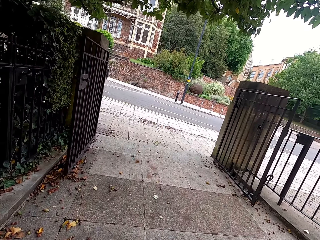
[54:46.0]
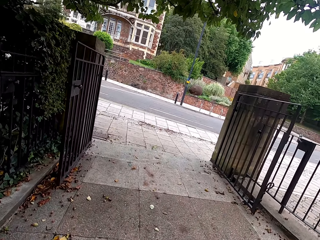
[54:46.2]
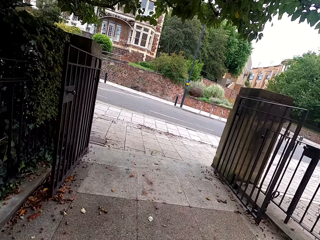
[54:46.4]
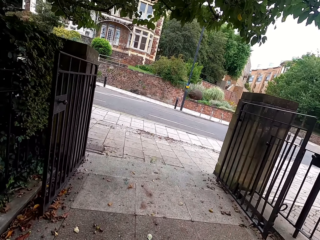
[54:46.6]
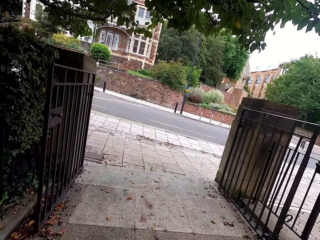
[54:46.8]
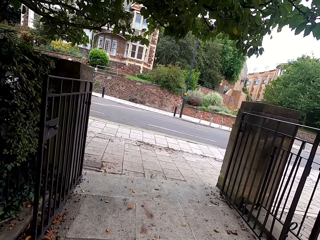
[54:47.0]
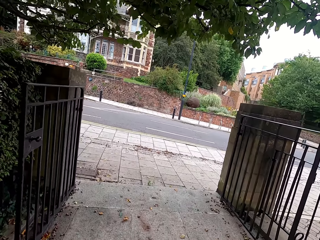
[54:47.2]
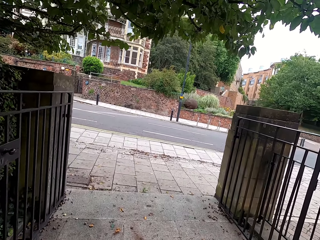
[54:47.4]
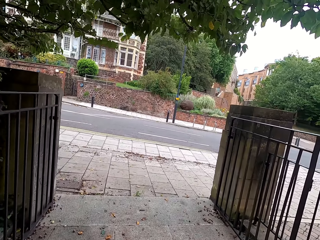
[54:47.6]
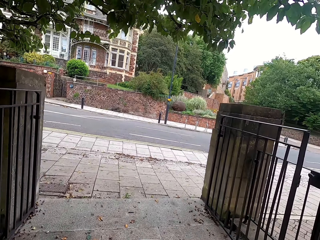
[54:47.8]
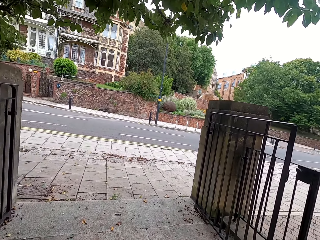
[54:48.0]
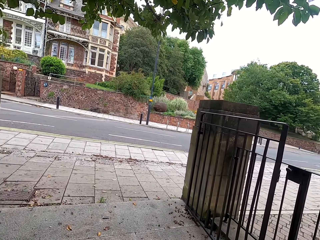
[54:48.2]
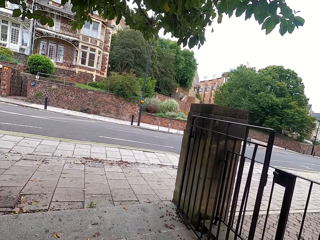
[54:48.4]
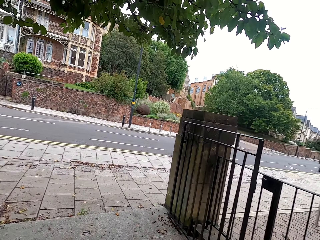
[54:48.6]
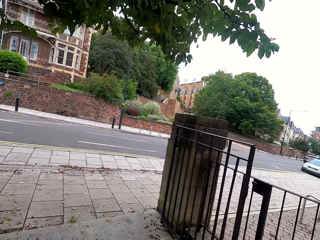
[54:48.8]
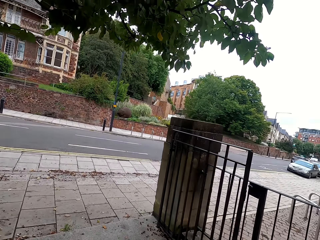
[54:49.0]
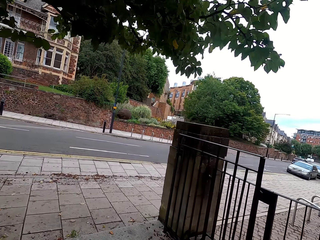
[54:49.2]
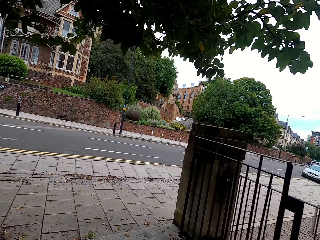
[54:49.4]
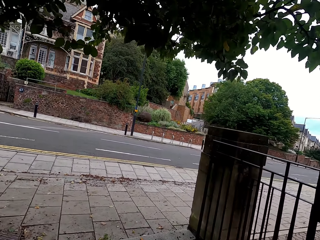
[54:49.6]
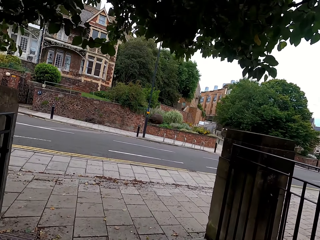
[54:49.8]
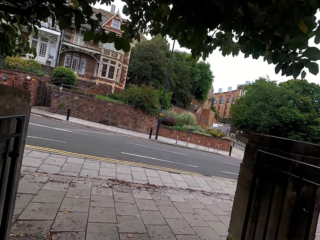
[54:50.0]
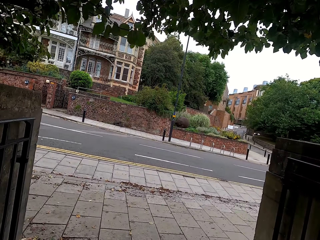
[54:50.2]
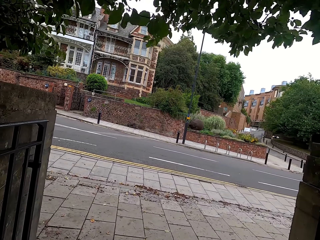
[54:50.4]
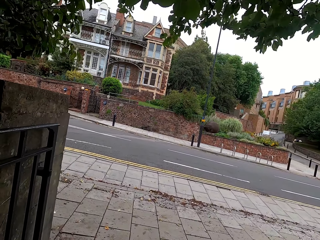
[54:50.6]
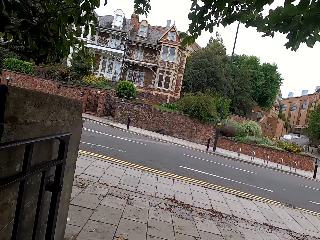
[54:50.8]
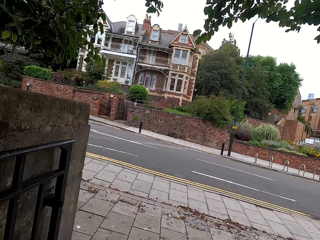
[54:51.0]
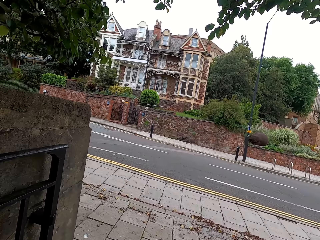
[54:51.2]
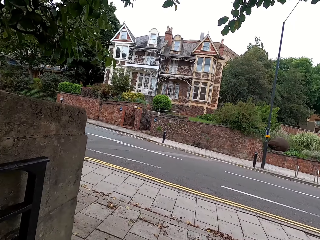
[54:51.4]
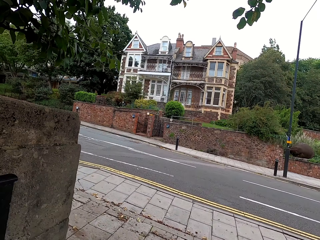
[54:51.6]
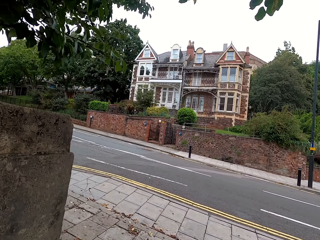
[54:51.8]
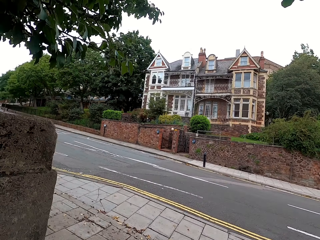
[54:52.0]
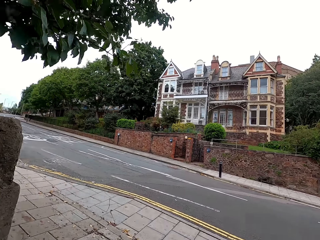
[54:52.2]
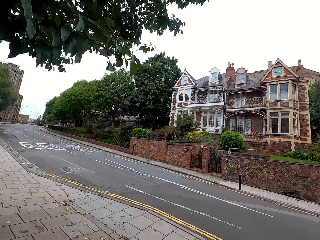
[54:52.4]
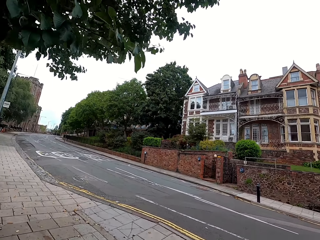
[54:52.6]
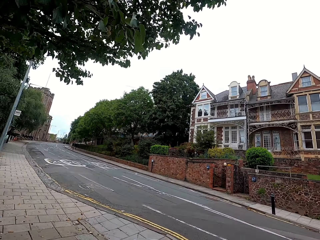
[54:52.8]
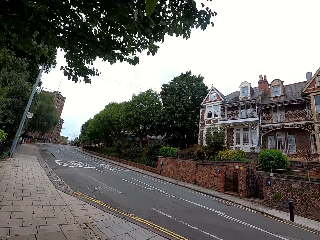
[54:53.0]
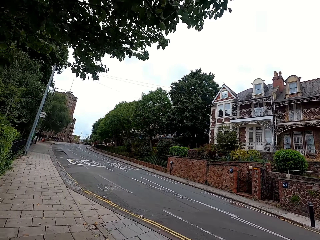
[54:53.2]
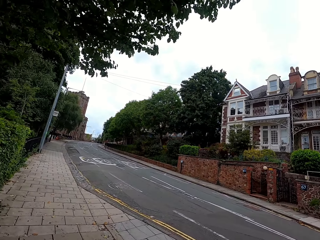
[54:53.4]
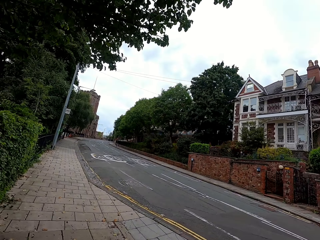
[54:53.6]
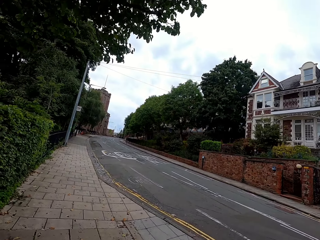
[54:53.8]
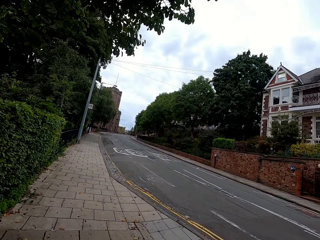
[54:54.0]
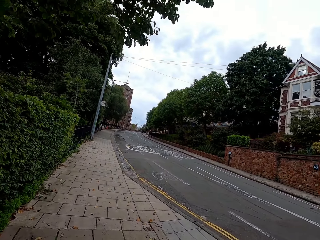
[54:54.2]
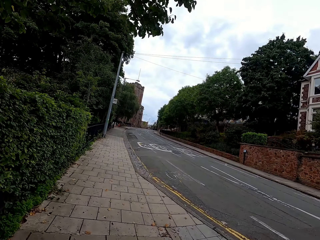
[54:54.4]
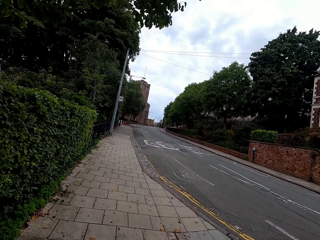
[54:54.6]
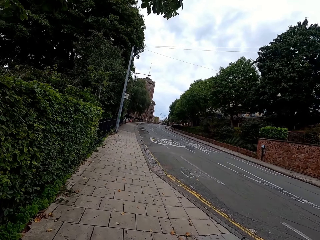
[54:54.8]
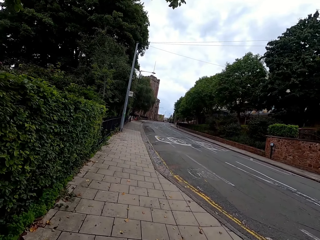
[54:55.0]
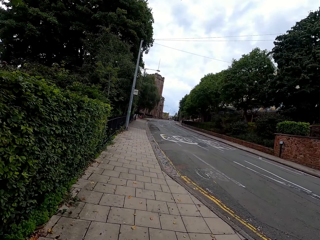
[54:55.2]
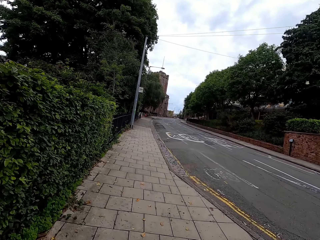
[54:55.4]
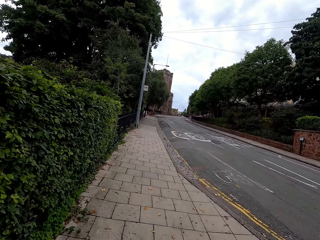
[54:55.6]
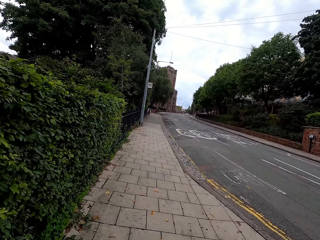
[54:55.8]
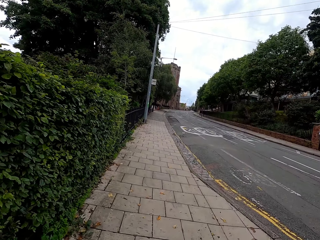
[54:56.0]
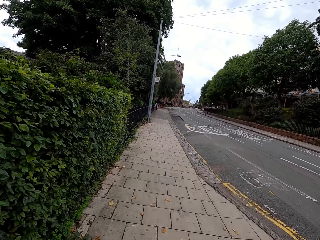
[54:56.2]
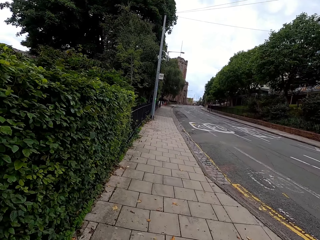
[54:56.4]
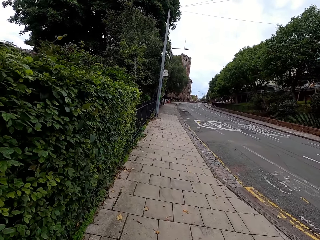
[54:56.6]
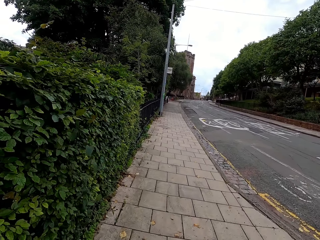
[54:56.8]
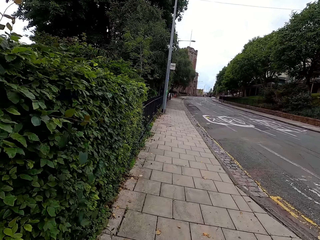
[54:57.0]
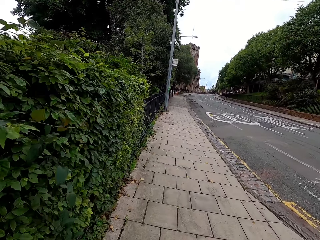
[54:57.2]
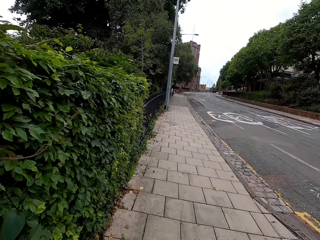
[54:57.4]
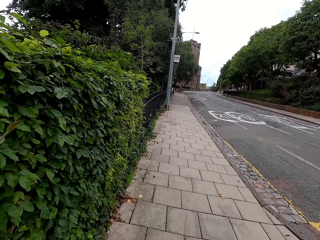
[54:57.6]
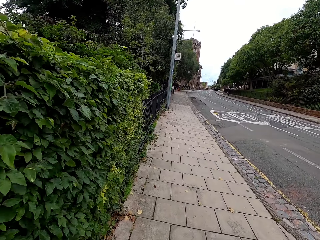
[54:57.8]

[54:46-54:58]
The camera wearer cycles on the pavement.

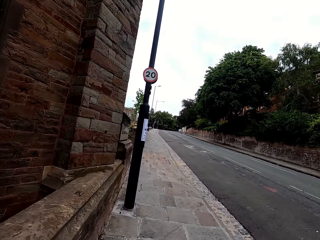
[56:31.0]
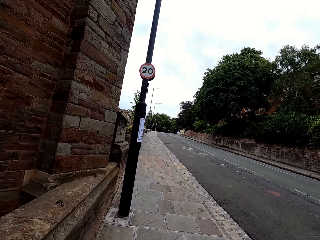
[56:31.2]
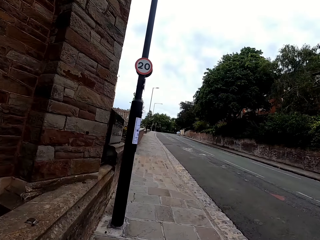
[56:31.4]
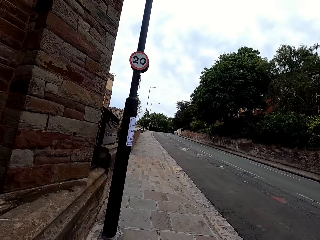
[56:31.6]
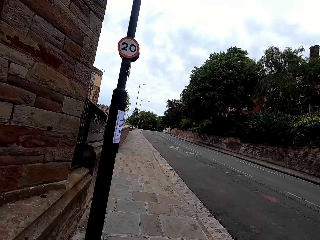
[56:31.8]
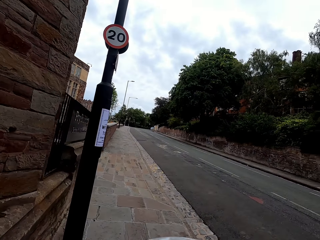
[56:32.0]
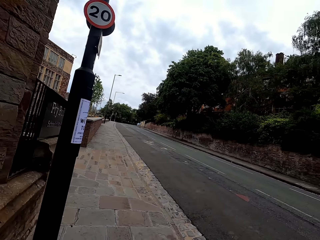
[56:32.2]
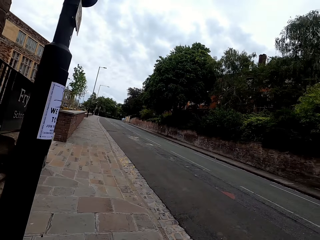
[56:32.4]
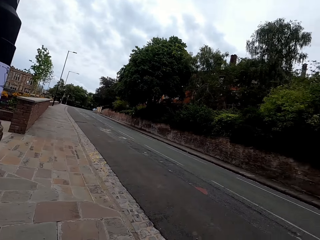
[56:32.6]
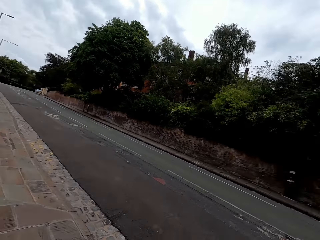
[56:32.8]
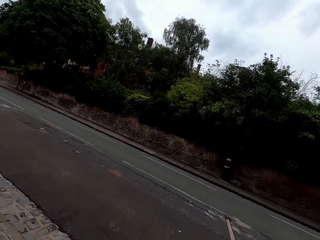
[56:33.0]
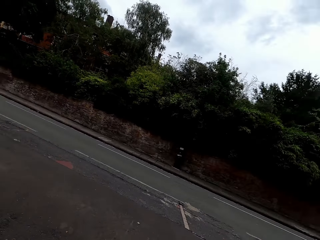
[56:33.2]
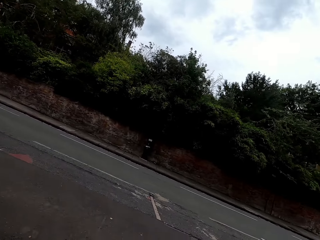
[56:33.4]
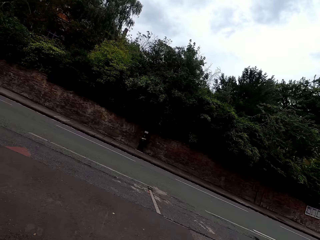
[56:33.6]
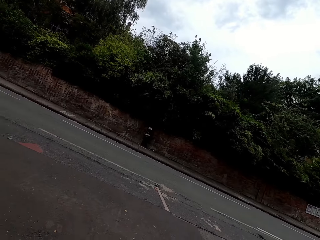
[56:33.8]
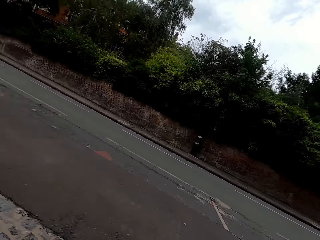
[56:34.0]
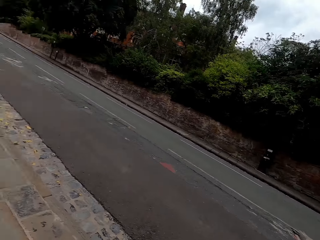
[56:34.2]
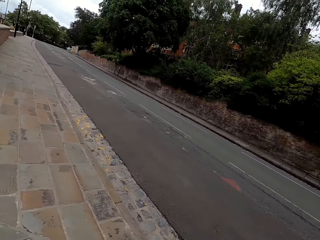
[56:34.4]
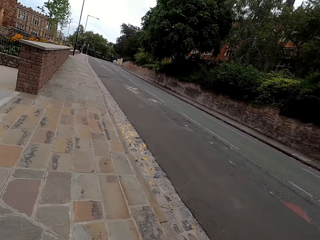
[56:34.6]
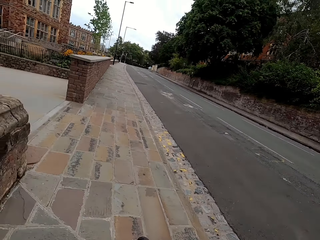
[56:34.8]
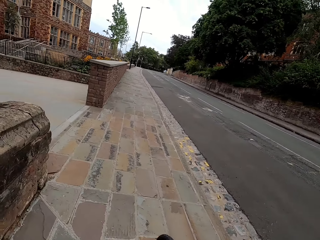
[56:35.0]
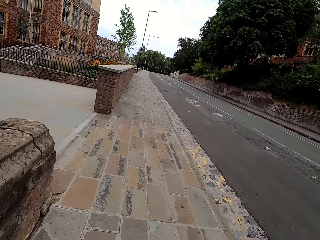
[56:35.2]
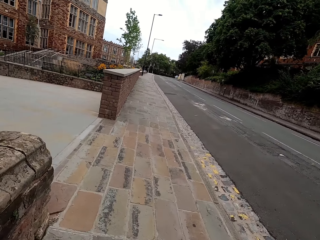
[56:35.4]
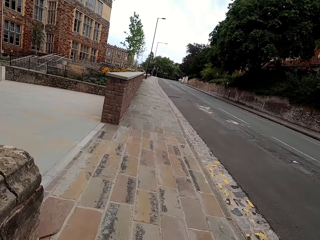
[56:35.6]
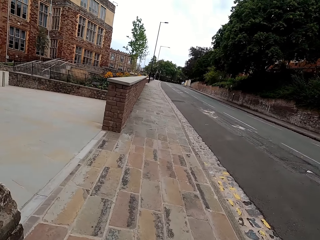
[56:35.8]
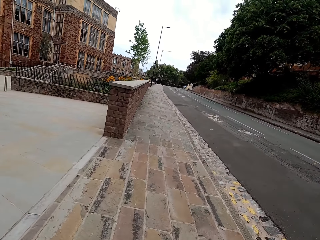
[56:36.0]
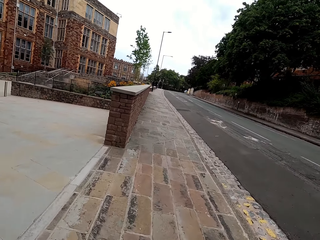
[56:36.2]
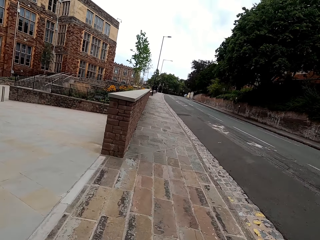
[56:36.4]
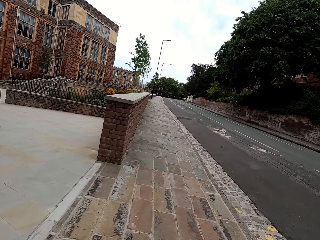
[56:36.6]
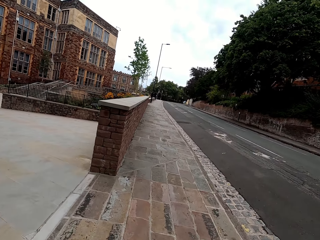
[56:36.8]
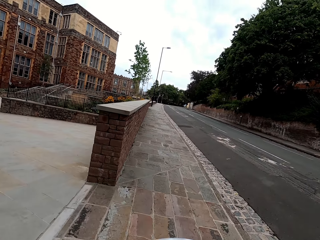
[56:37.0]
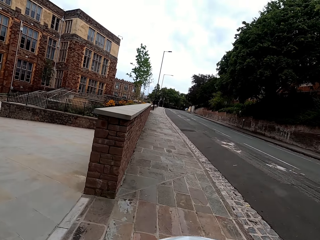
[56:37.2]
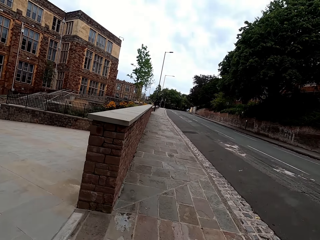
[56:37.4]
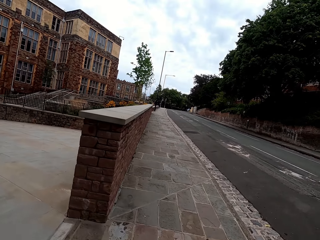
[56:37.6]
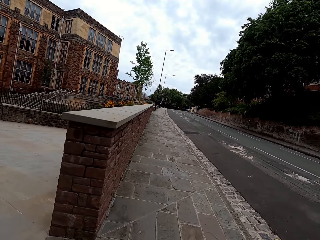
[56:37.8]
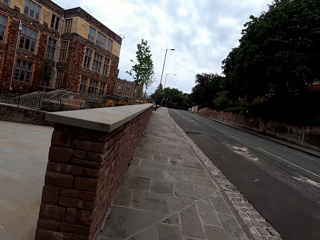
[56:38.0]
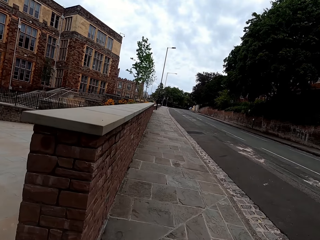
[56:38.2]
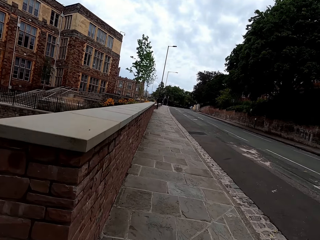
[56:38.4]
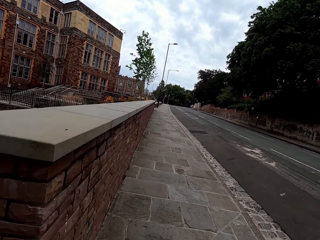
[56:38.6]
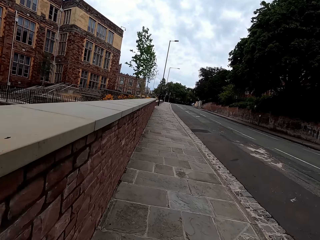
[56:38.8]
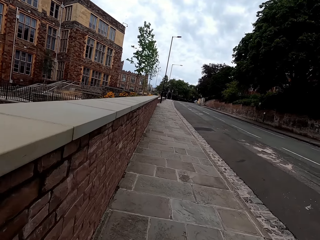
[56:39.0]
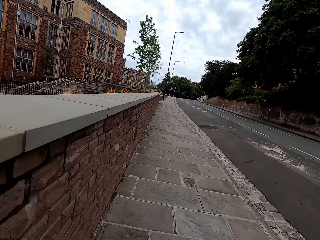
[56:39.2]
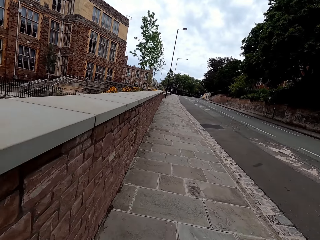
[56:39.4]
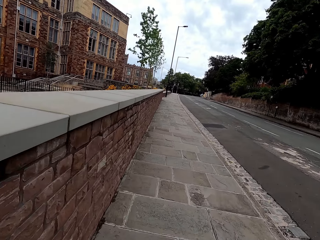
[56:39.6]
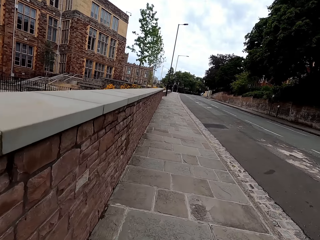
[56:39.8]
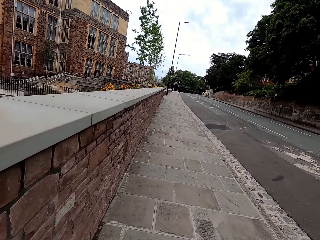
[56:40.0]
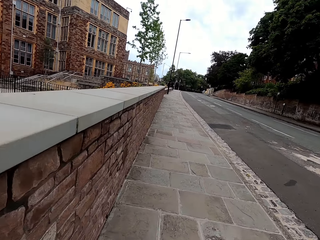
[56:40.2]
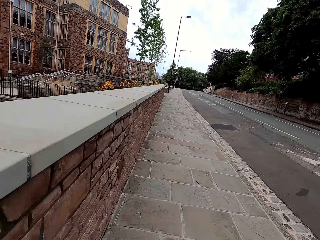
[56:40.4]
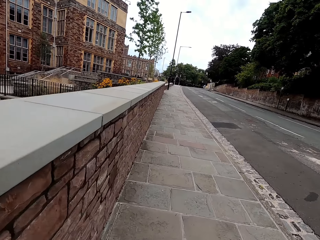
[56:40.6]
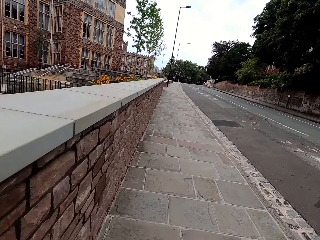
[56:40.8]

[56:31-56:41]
The camera wearer looks around the road. They cycle on the pavement.
